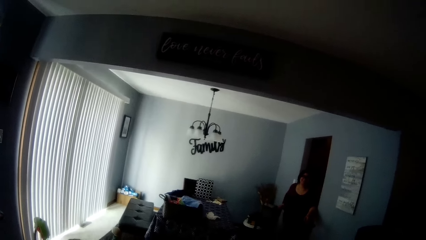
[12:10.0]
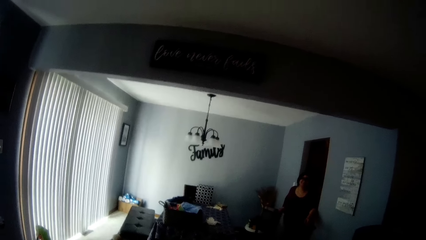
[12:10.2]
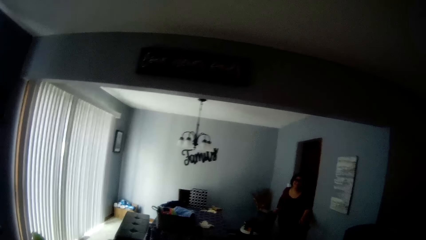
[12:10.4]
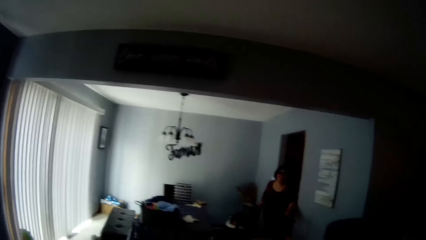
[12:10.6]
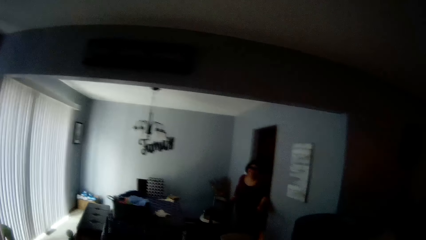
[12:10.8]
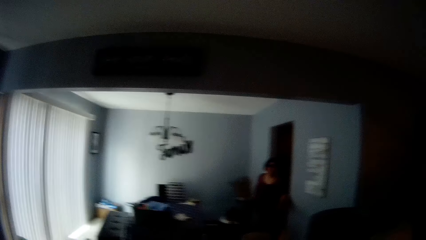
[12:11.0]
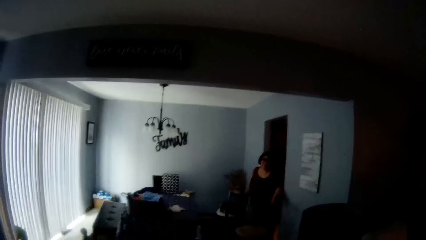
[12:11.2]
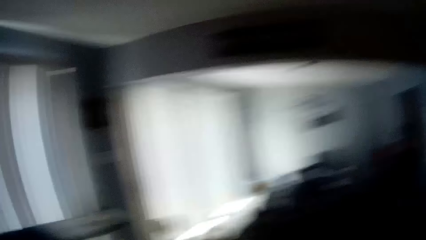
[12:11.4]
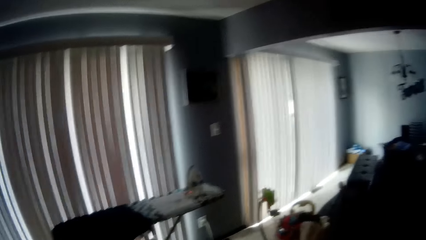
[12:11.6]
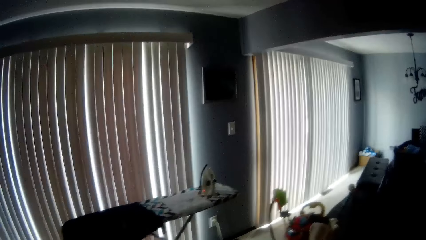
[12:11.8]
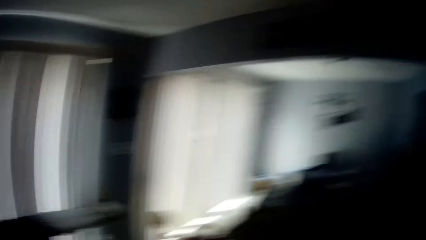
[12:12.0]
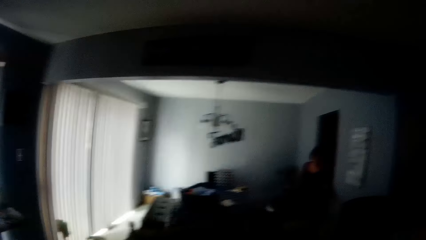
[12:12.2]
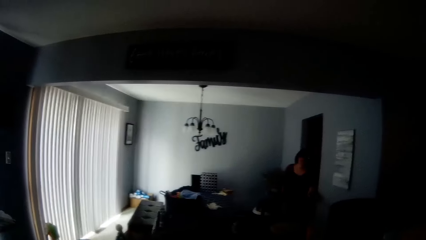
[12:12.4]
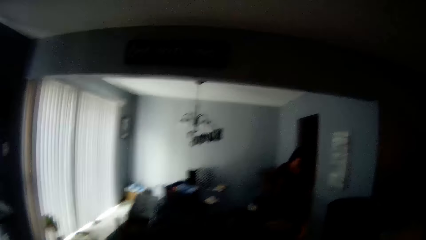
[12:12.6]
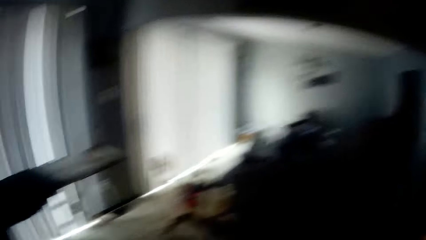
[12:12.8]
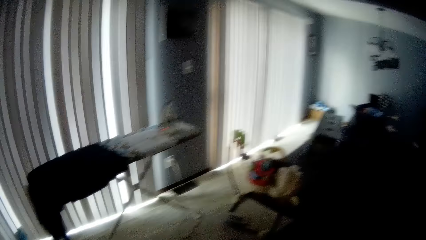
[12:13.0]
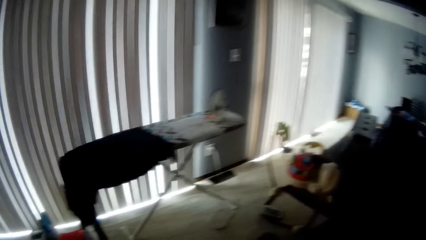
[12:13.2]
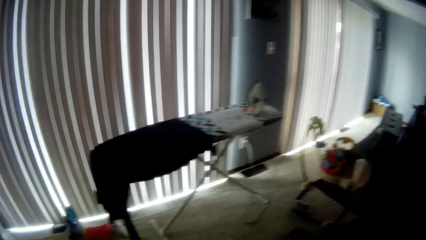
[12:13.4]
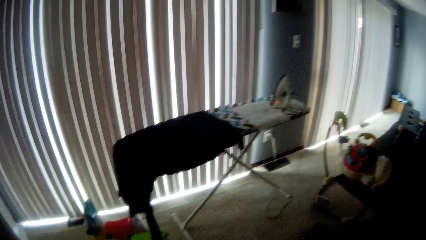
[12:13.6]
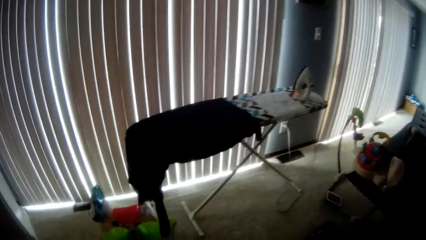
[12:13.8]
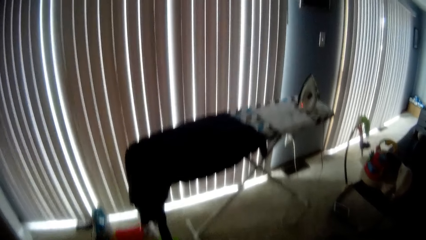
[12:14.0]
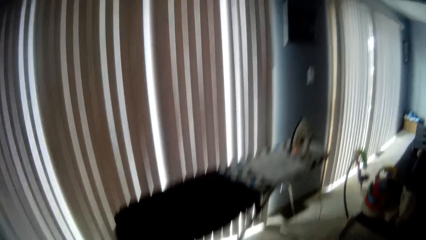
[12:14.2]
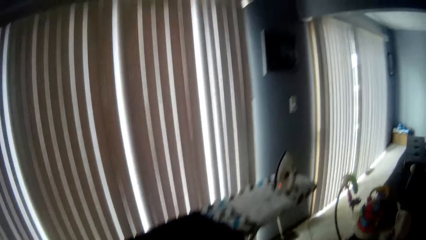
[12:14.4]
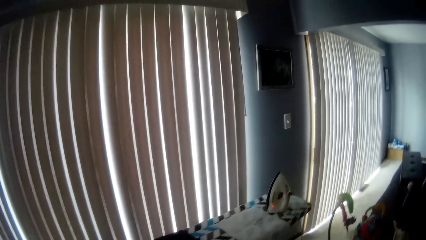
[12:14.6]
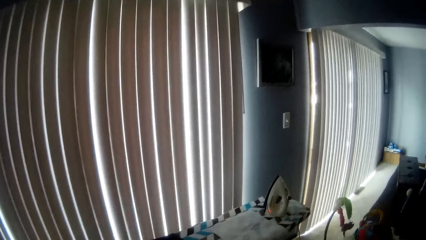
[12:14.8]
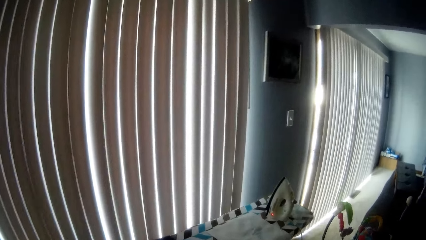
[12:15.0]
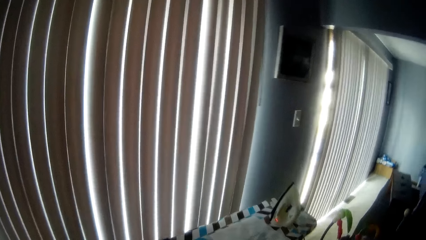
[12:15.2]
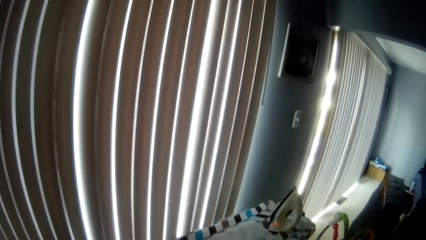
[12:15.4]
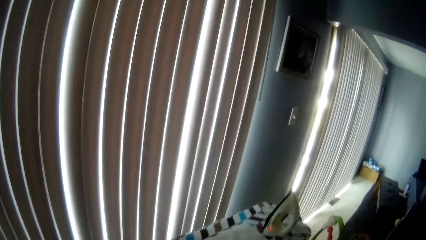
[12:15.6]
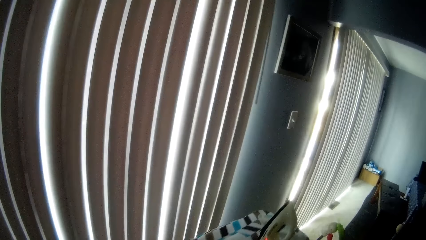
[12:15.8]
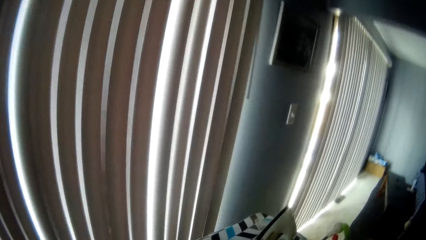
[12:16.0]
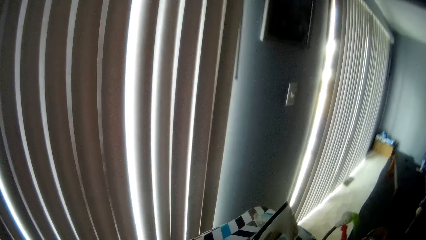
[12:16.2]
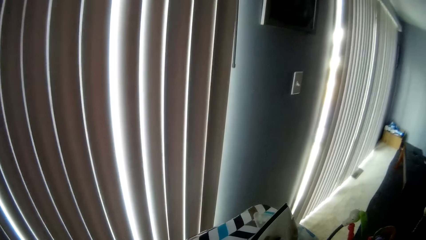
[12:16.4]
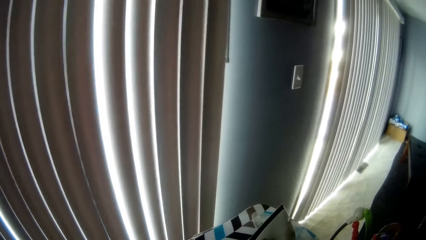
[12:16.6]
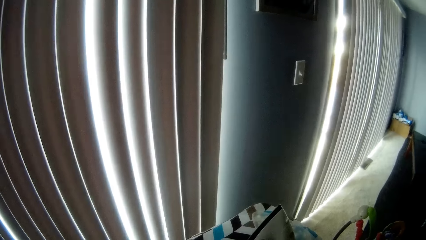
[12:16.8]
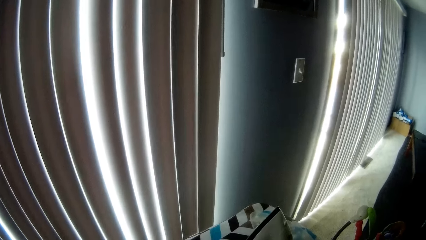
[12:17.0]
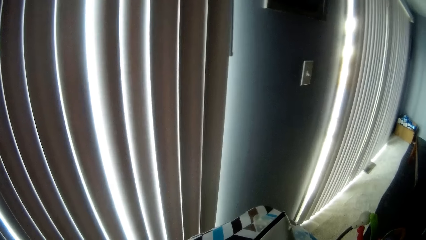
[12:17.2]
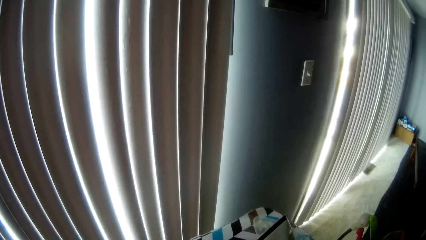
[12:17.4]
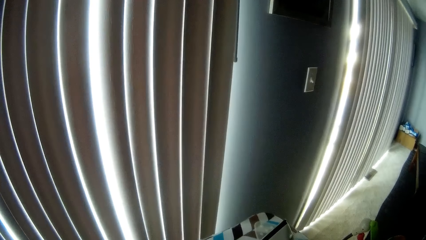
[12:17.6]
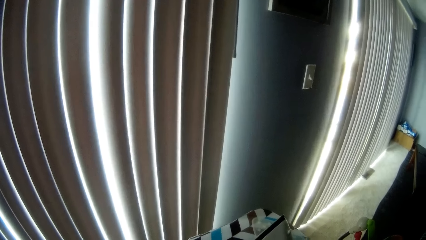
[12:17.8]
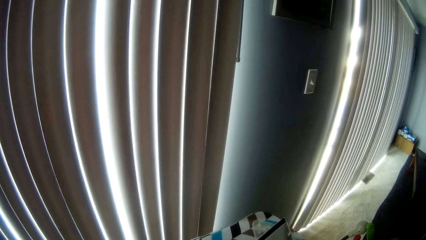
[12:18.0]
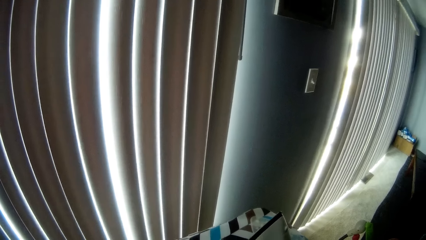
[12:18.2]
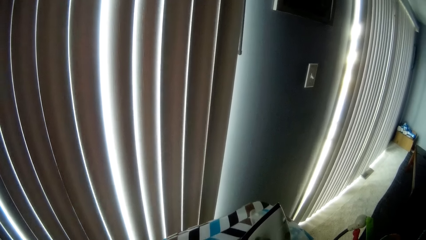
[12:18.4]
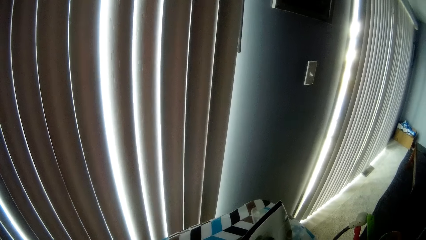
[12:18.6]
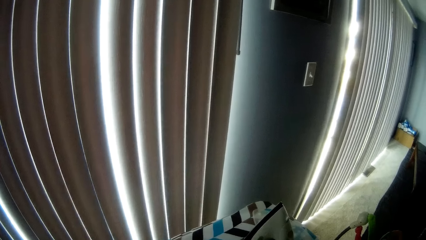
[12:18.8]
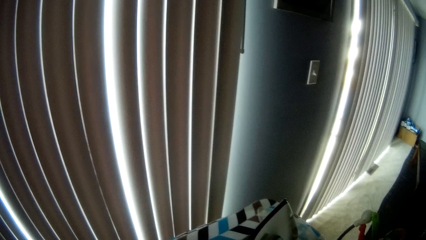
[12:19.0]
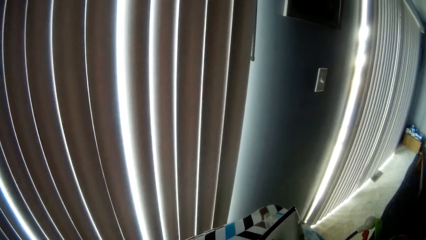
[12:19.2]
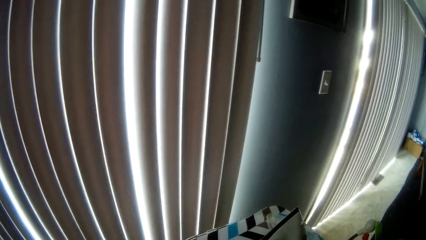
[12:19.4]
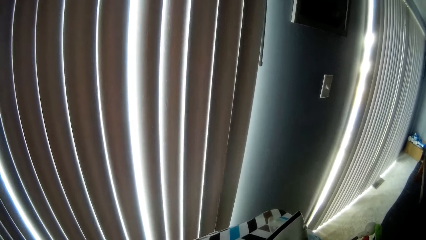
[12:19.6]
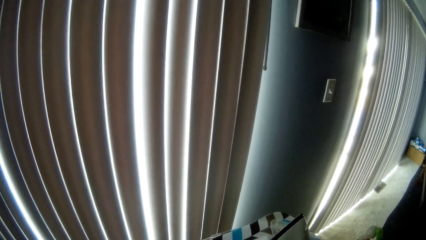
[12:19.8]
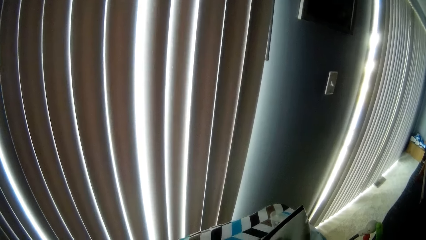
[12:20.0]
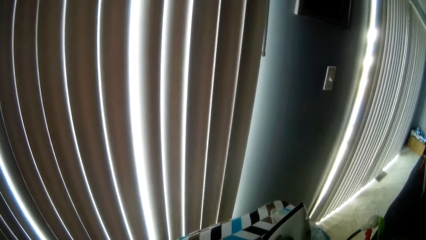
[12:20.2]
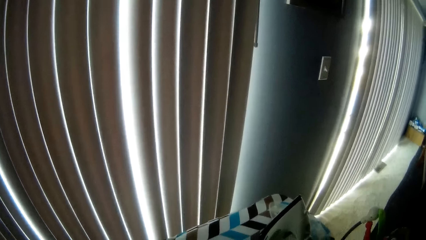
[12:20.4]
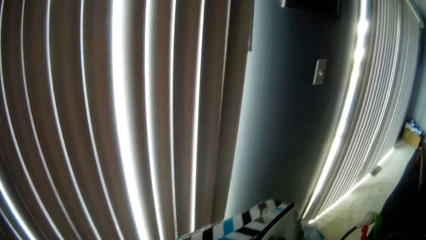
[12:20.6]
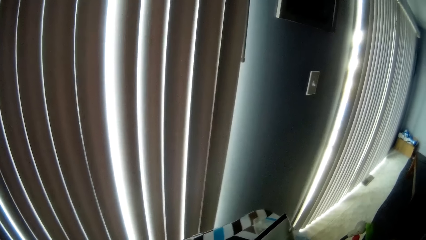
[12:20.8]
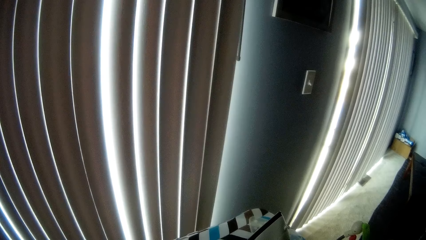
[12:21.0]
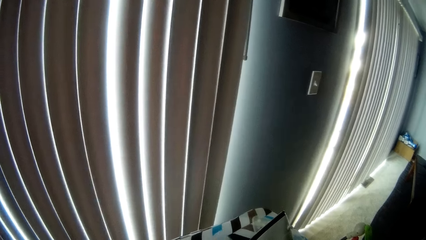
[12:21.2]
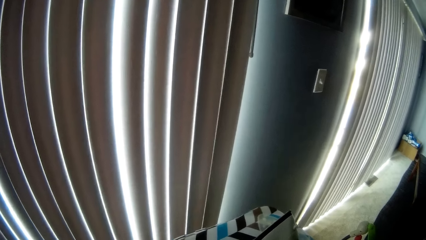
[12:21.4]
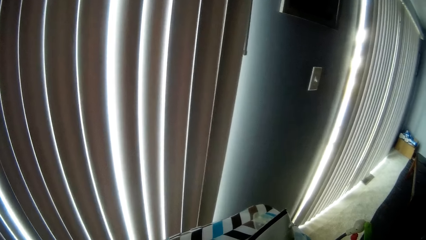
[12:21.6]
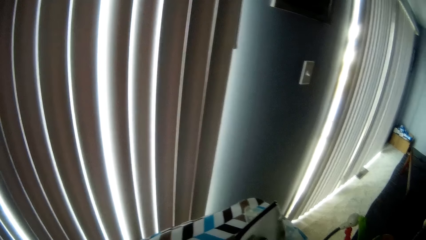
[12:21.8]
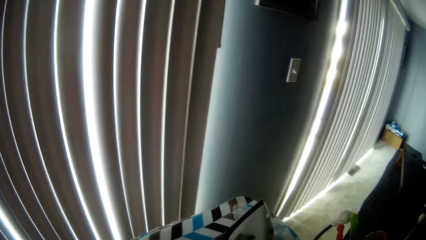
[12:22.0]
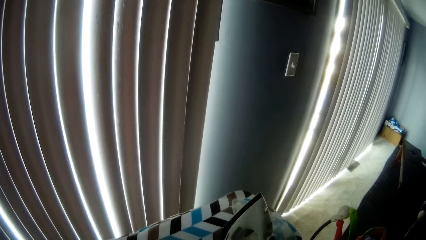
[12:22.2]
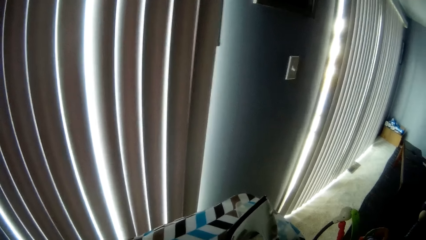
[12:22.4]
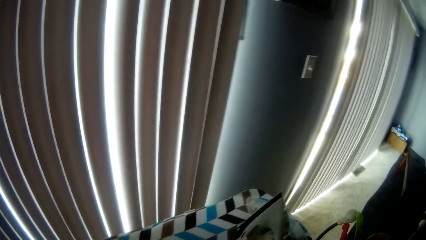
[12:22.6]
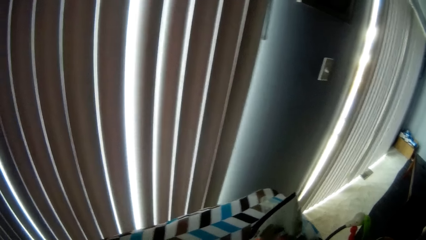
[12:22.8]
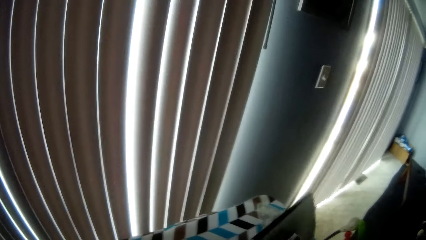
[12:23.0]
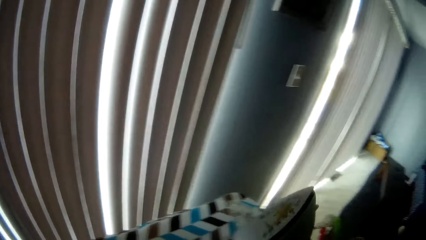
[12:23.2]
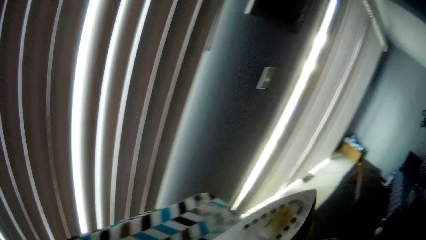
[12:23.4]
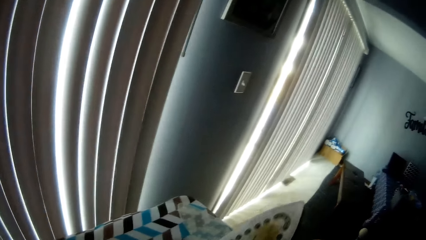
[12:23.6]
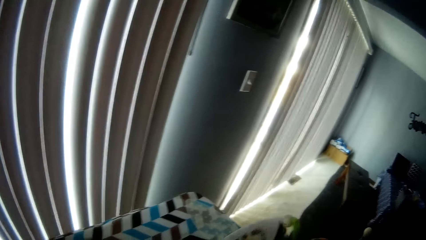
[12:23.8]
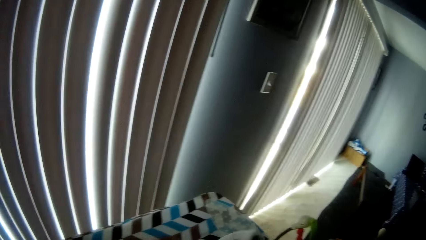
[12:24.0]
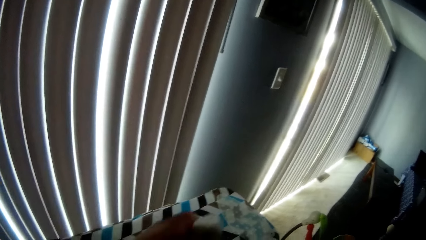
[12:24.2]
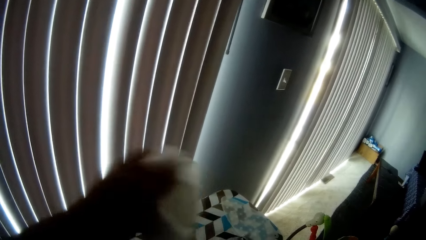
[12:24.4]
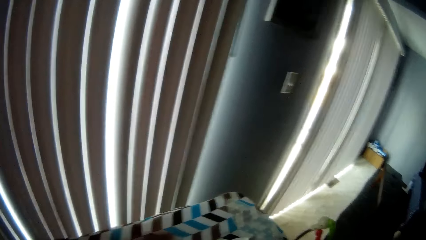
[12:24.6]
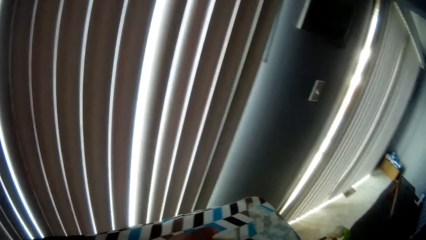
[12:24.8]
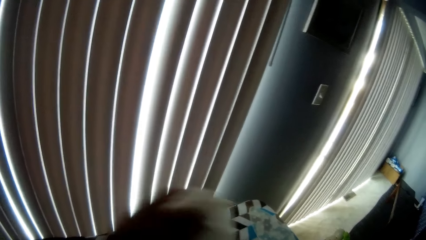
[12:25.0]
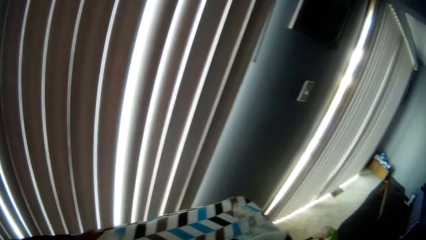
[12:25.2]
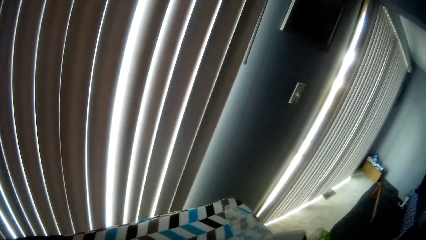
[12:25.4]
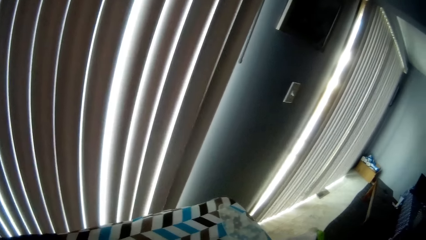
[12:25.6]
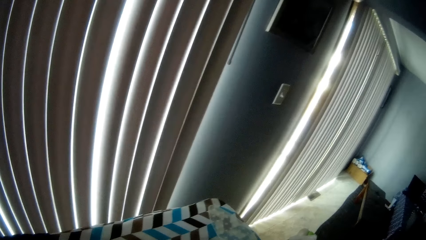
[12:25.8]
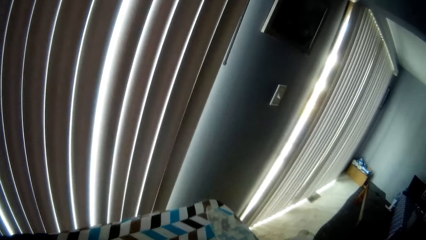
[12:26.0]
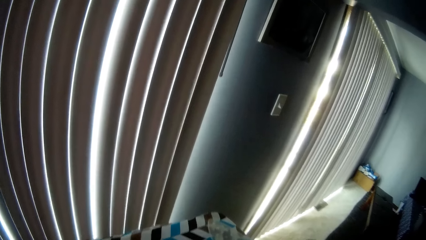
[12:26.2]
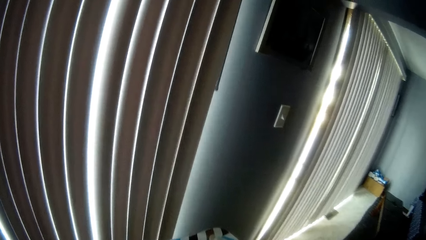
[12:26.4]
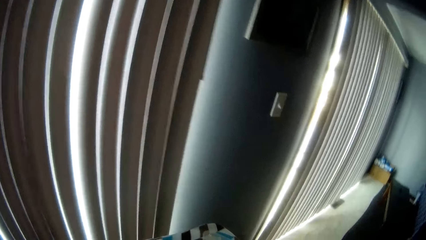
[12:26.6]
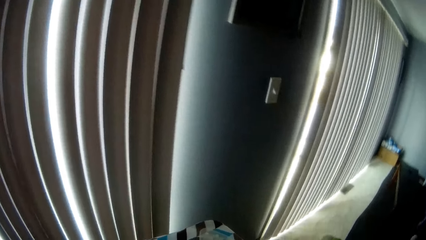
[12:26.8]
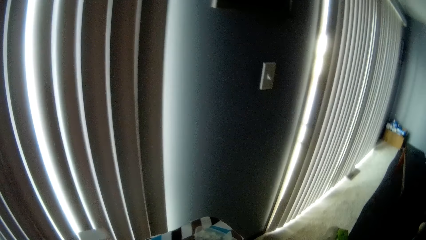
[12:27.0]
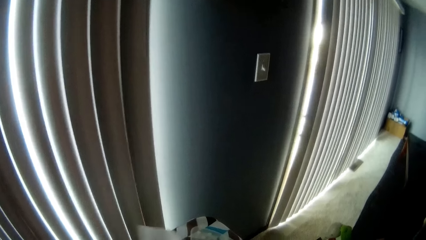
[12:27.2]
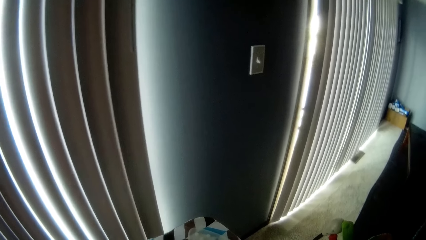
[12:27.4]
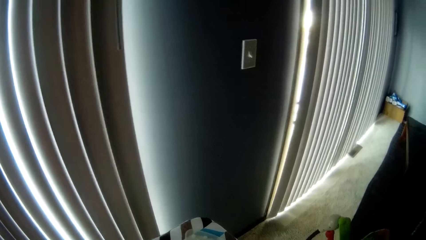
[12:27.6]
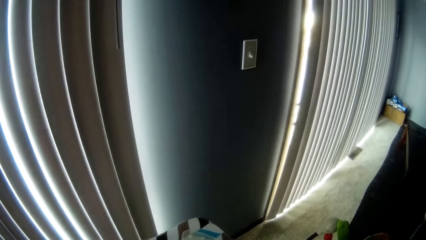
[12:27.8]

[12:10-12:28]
The camera wearer looks around the room. He converses with a woman. He picks up a pressing iron from the ironing board with his right hand. He cleans the pressing iron with a napkin in his left hand.
